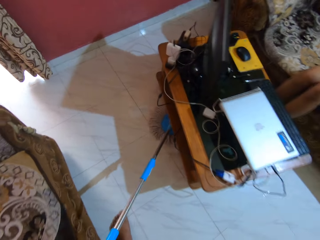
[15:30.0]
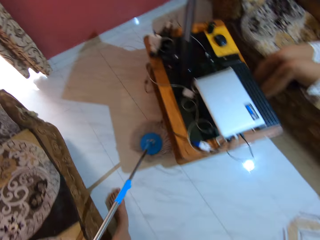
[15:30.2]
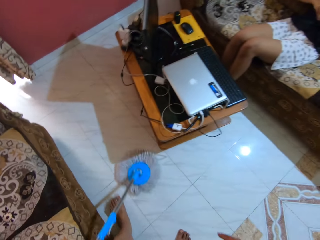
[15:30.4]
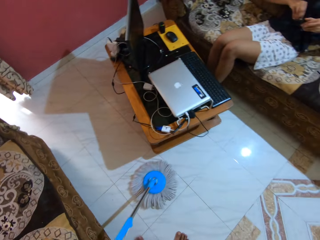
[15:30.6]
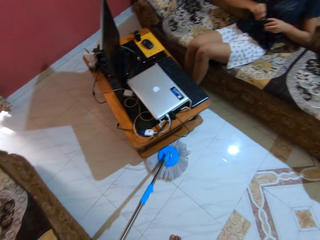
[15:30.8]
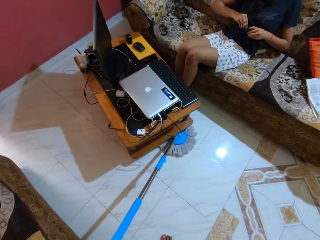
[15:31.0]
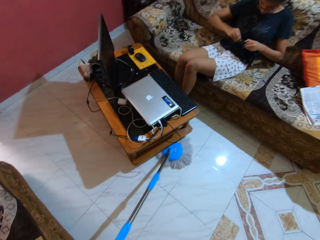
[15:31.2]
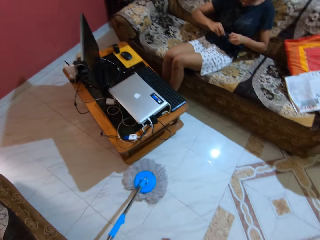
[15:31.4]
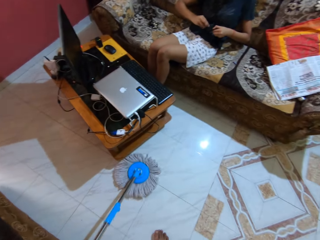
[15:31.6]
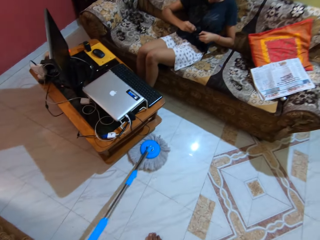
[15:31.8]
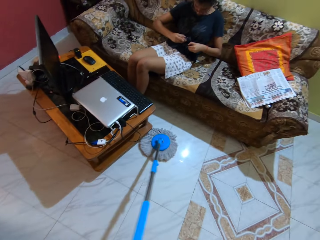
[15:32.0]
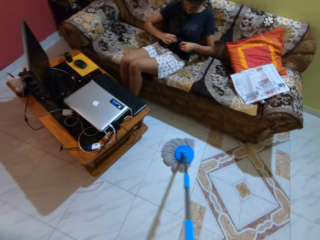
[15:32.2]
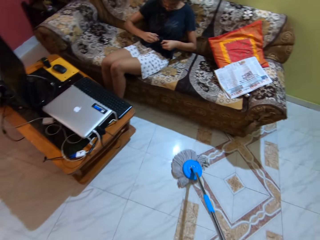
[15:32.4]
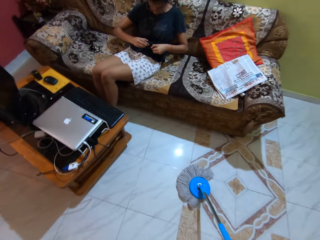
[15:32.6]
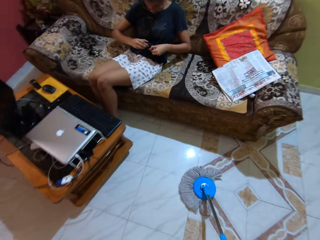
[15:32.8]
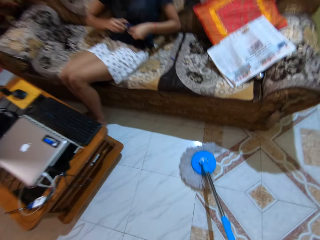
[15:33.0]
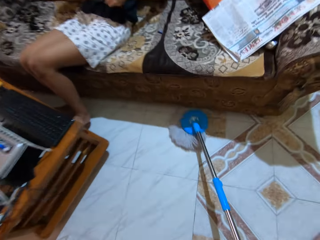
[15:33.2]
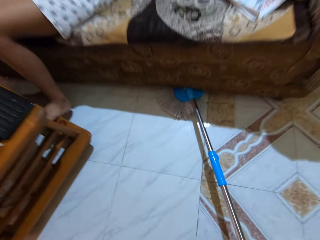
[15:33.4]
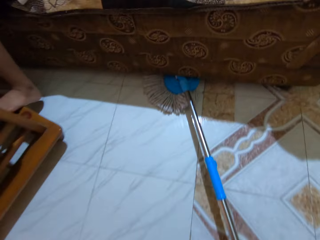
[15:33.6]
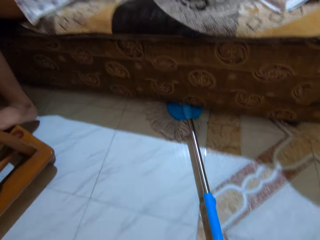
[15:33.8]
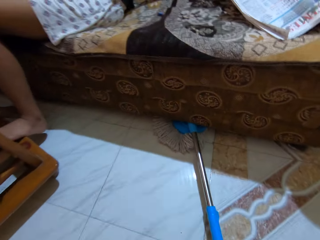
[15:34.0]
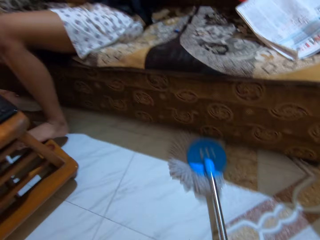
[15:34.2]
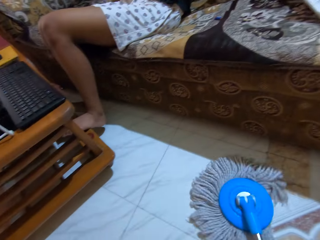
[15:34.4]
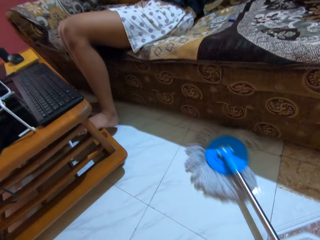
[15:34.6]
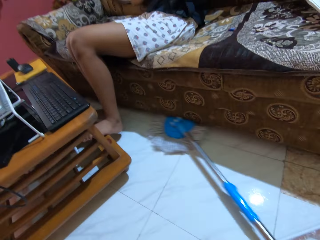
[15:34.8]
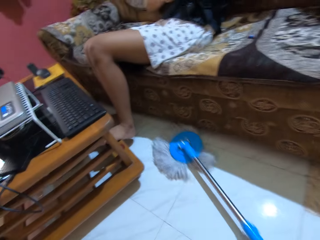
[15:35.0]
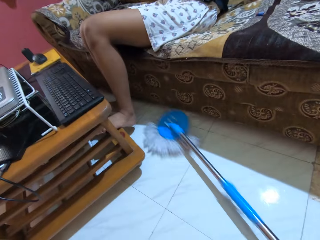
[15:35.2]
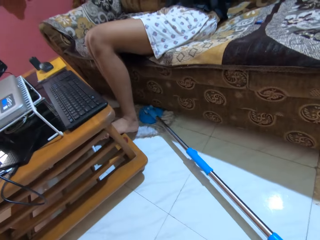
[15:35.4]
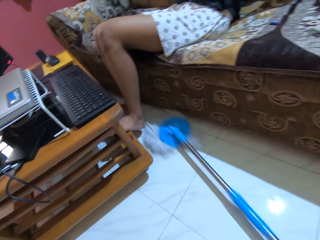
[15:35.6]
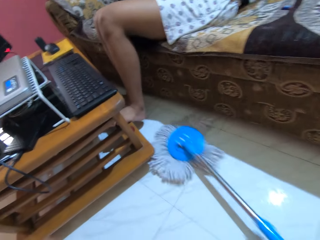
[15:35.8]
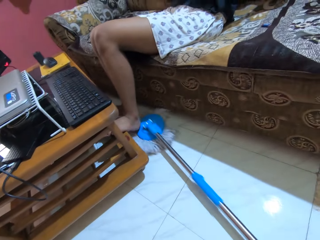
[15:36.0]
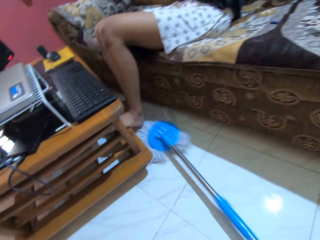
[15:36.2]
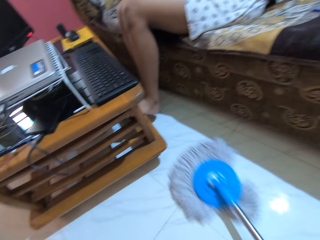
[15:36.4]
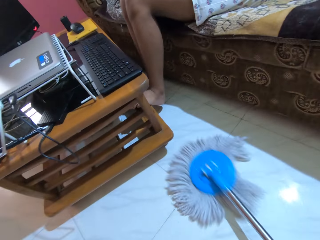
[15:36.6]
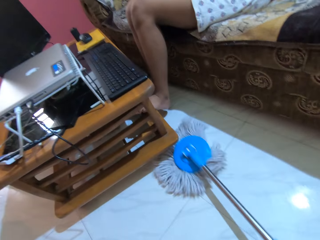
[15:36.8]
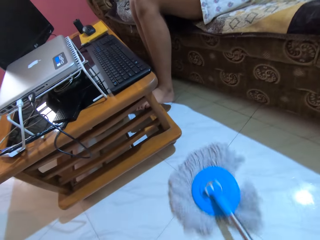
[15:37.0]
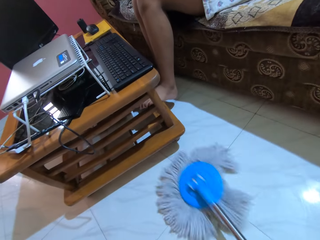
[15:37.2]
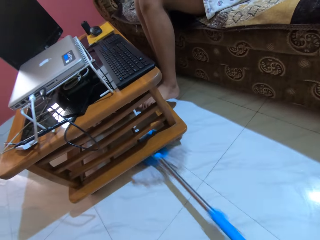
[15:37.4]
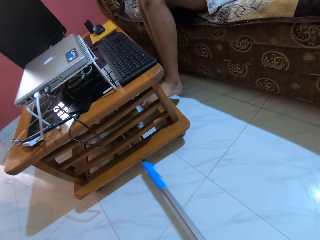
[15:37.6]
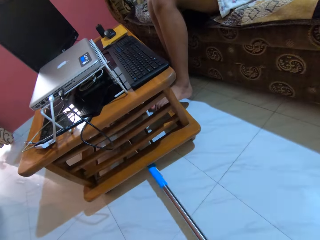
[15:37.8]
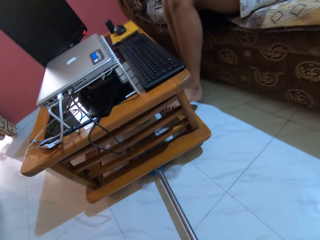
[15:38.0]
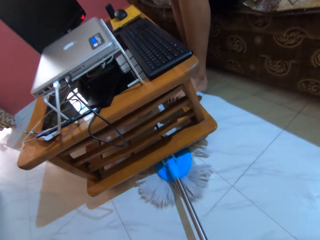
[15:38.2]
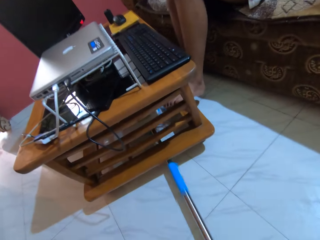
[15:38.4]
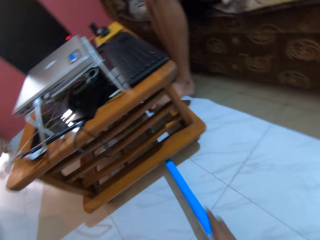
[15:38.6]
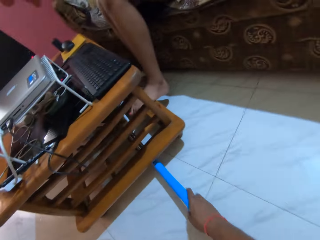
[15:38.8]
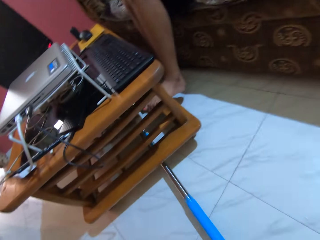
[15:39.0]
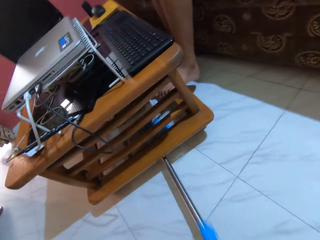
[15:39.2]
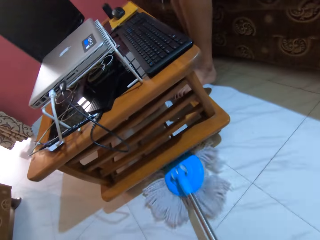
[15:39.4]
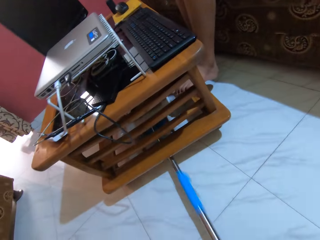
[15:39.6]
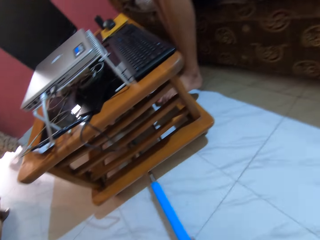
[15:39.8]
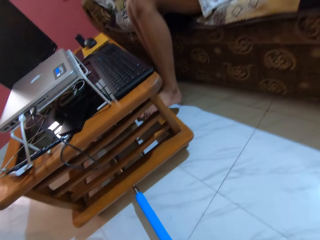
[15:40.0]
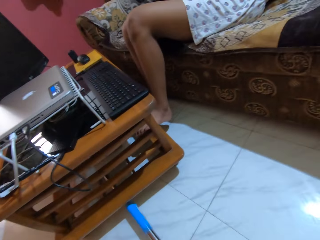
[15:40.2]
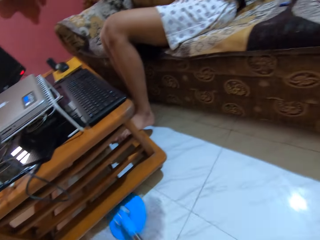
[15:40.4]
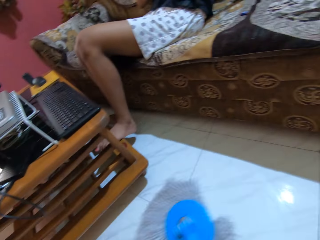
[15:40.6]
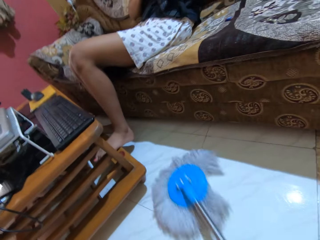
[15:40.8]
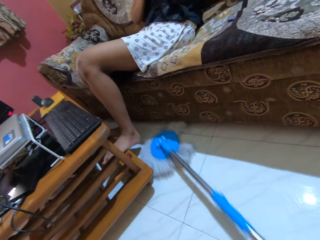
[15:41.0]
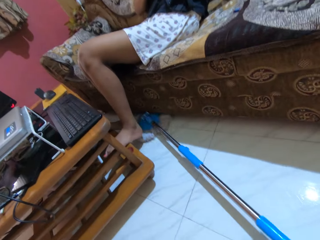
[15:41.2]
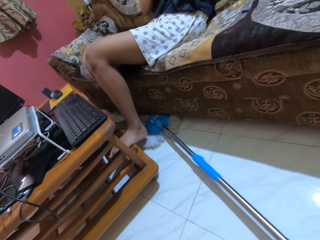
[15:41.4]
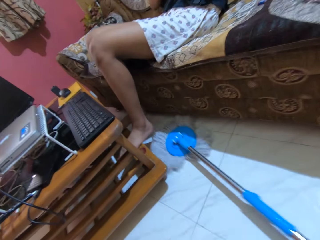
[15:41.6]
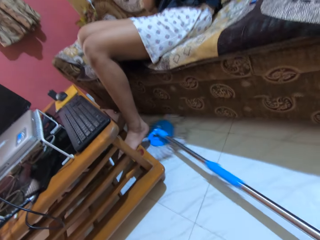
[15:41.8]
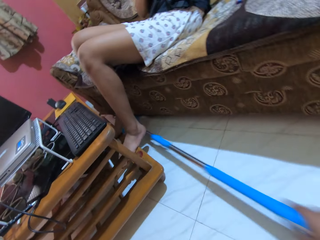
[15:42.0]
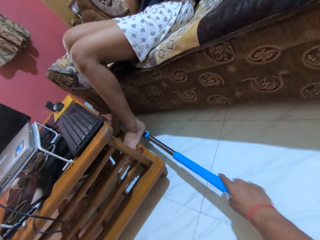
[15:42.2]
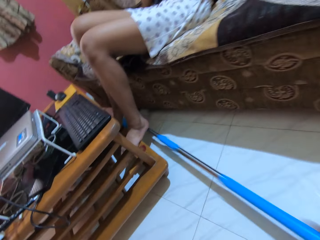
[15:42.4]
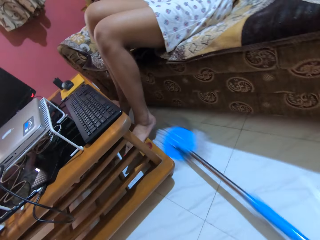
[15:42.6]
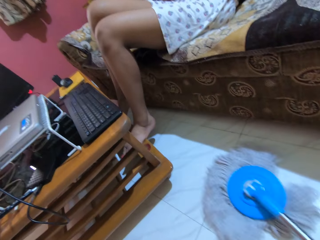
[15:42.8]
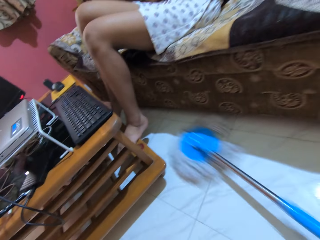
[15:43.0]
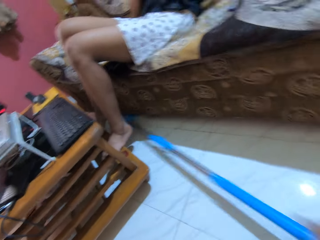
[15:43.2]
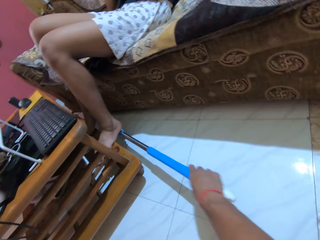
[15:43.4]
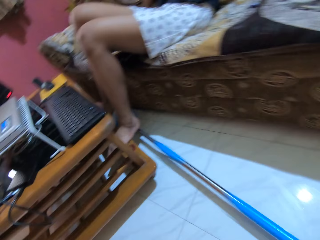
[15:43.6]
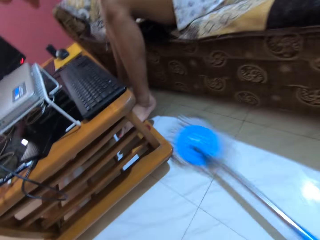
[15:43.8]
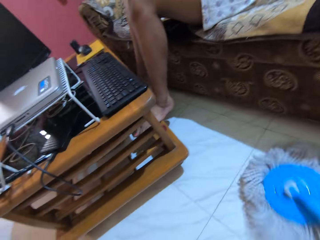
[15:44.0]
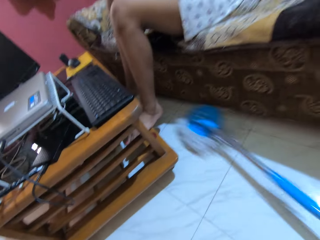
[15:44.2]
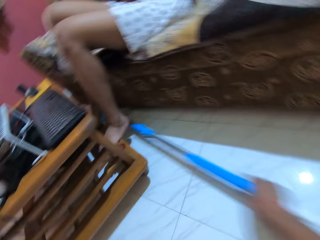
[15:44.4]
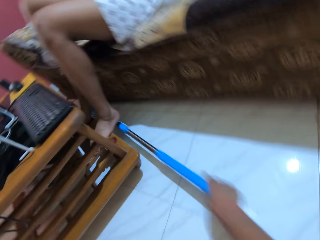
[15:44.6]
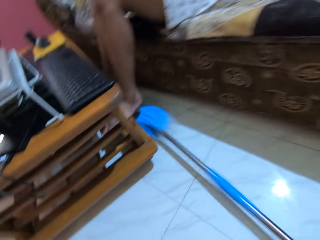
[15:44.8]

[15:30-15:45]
A woman holds a purse in both hands. The camera wearer cleans the floor with the mop in his right hand. He talks to the woman.

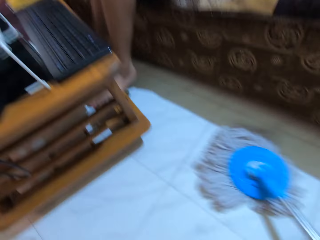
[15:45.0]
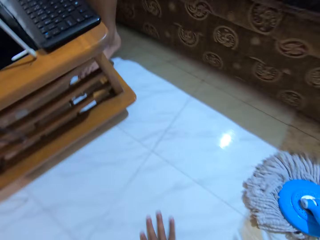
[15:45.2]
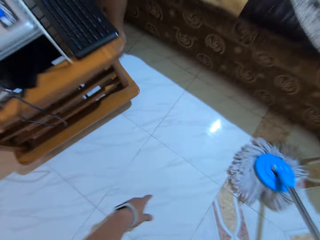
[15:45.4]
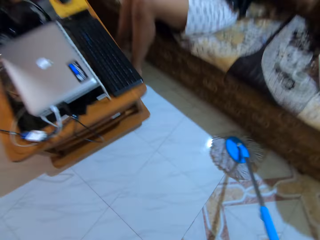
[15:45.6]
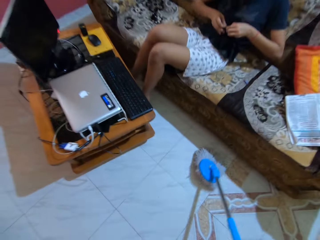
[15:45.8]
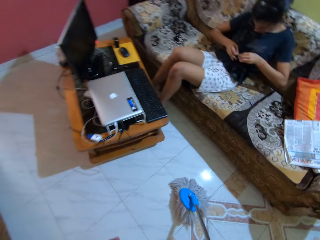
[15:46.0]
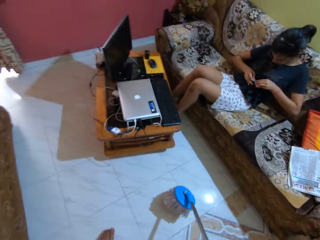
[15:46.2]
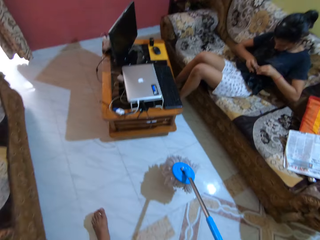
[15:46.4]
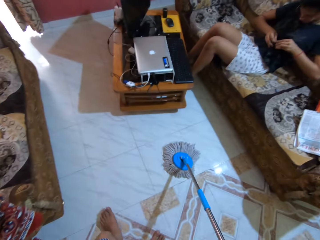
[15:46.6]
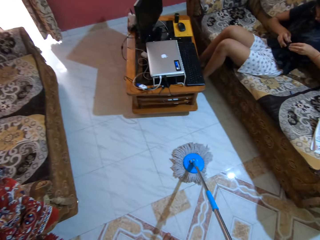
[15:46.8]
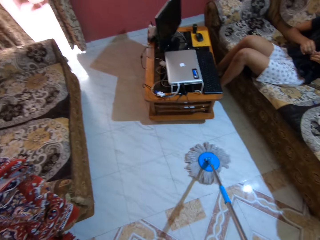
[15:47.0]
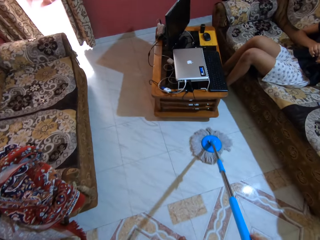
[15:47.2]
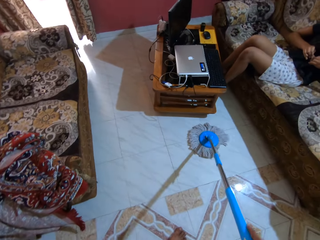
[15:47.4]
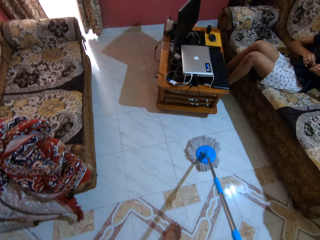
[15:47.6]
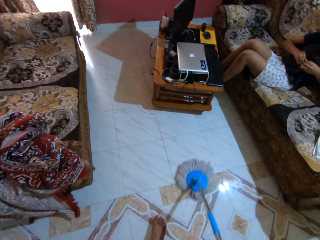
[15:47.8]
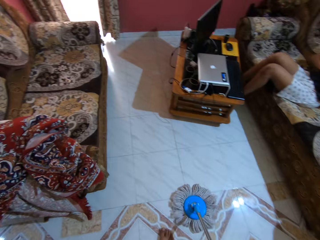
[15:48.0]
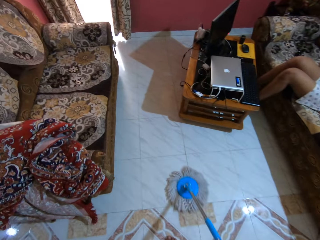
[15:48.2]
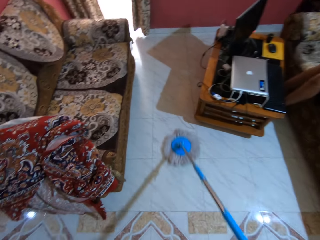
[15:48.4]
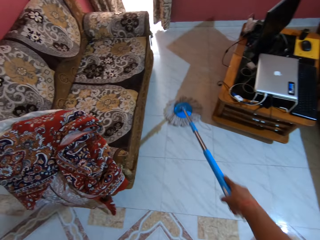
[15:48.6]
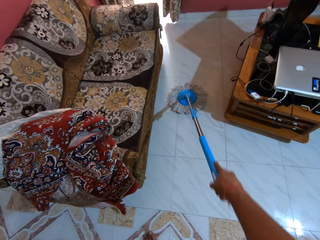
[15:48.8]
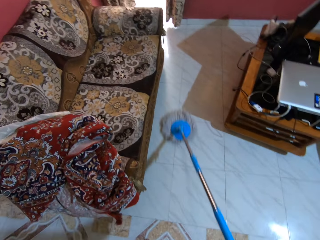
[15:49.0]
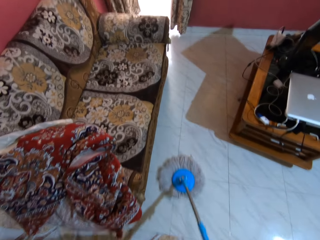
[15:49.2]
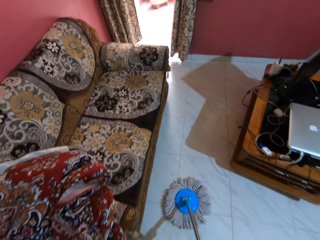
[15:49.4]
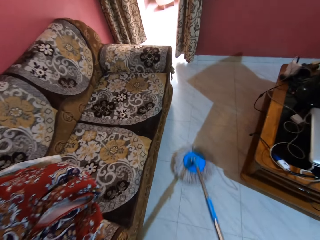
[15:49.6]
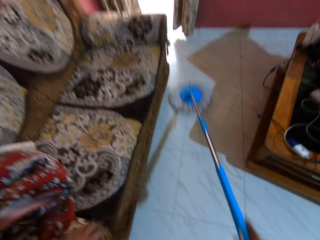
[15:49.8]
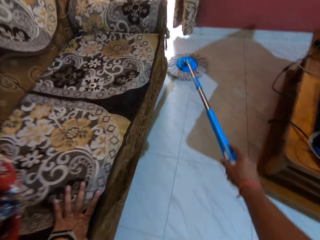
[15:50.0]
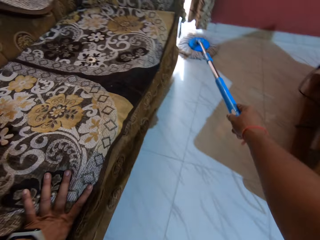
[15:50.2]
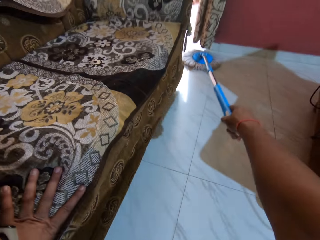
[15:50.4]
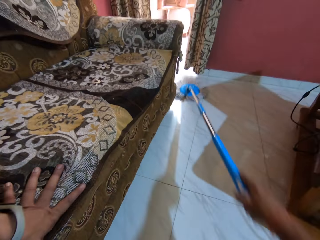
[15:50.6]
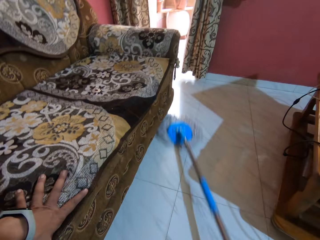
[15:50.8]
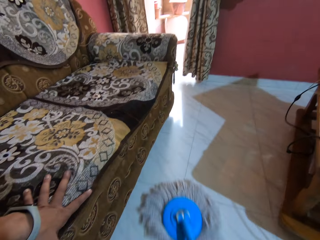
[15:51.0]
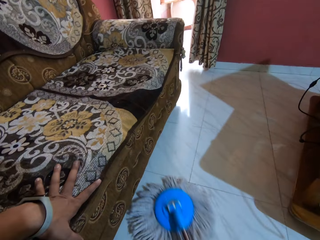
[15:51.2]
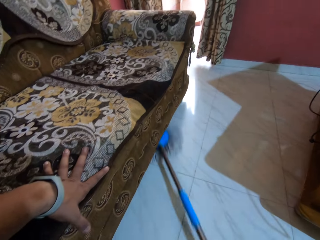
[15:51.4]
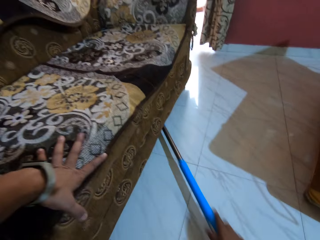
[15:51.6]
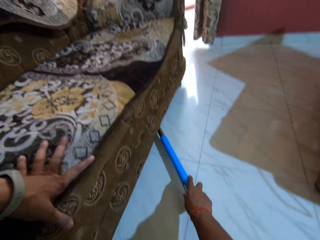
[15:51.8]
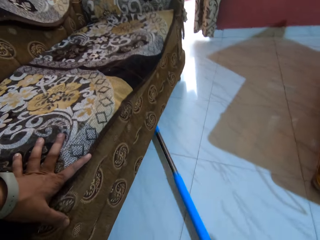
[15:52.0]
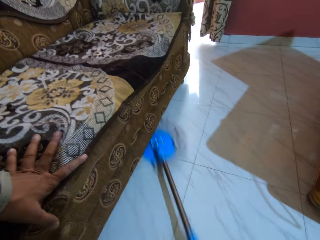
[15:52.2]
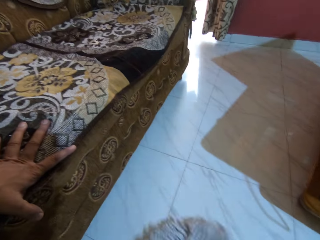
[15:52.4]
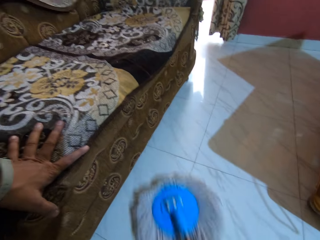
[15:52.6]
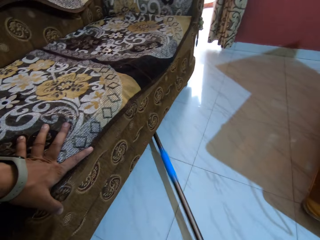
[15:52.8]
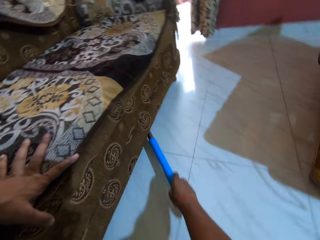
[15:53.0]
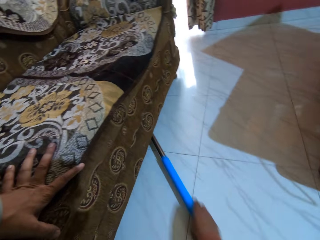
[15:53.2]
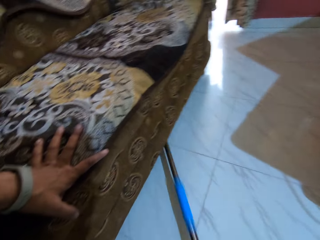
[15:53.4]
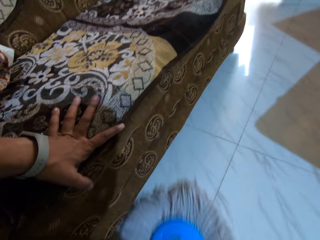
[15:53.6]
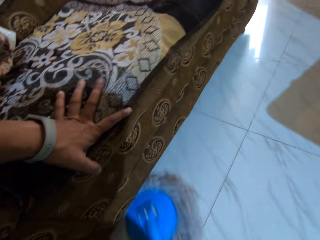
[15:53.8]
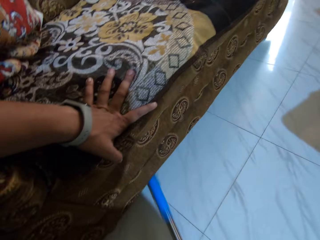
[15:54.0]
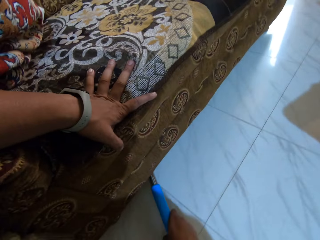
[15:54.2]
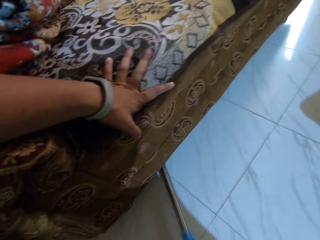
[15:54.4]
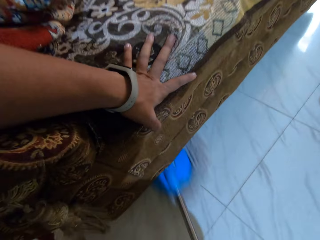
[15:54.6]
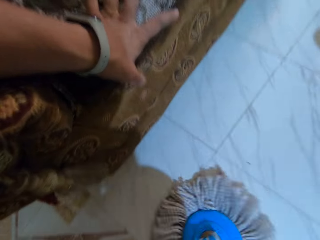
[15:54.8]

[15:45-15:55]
The camera wearer cleans the floor with the mop in his right hand. He places his left hand on a couch.
